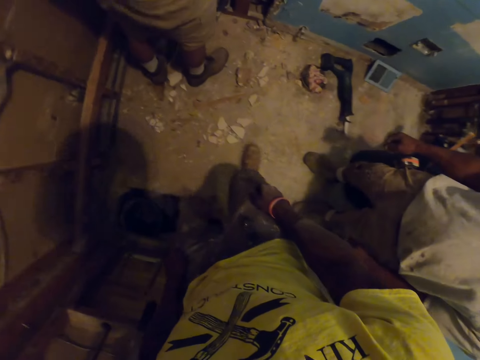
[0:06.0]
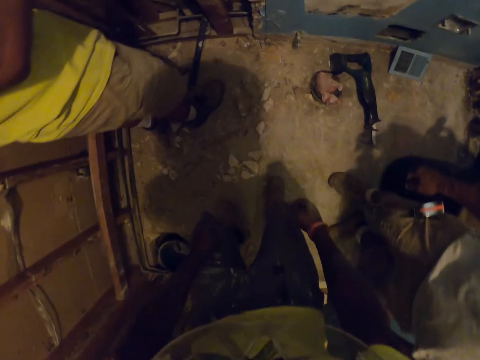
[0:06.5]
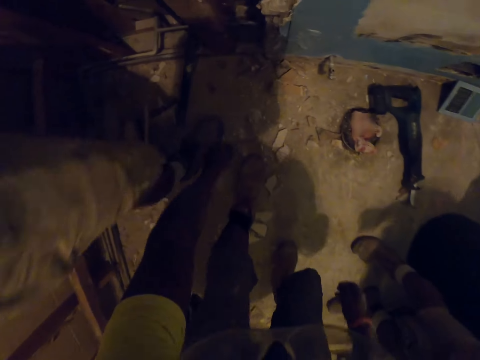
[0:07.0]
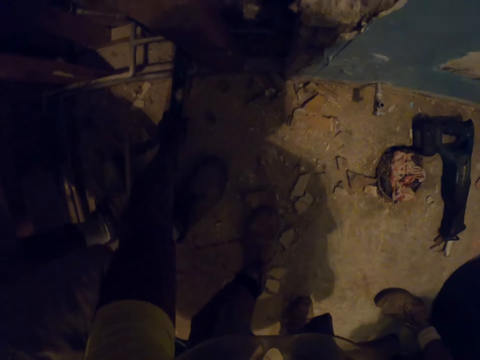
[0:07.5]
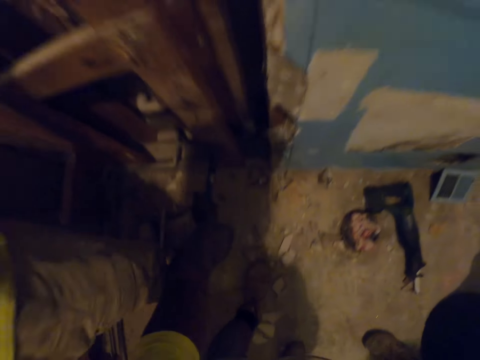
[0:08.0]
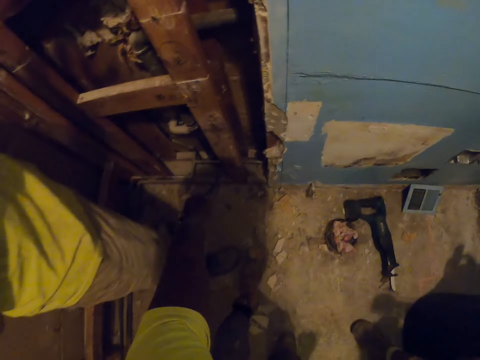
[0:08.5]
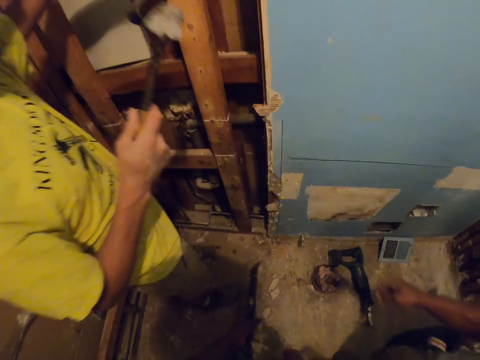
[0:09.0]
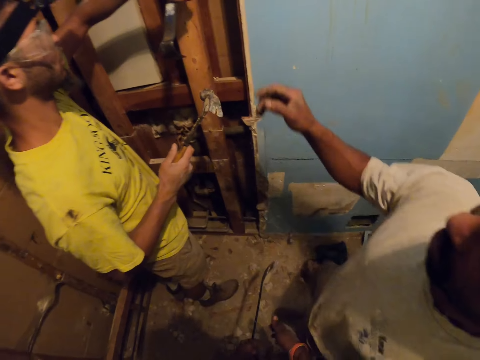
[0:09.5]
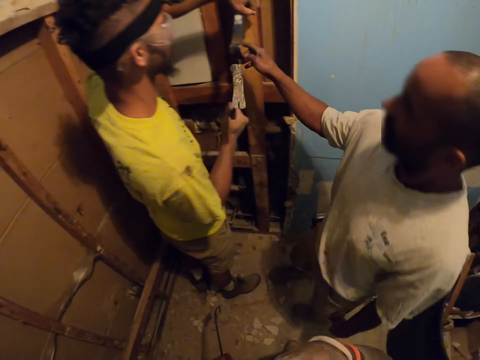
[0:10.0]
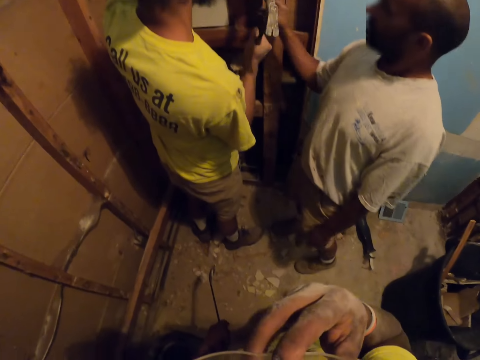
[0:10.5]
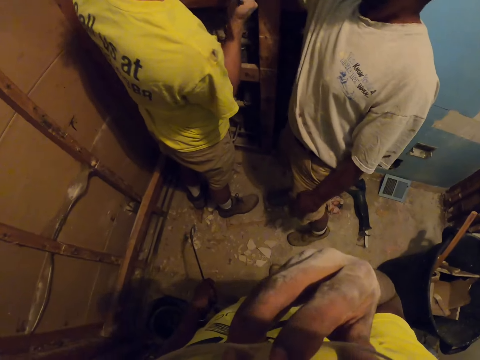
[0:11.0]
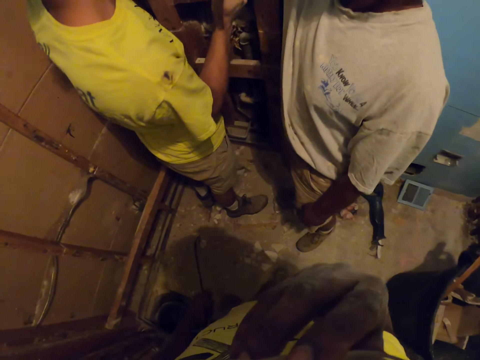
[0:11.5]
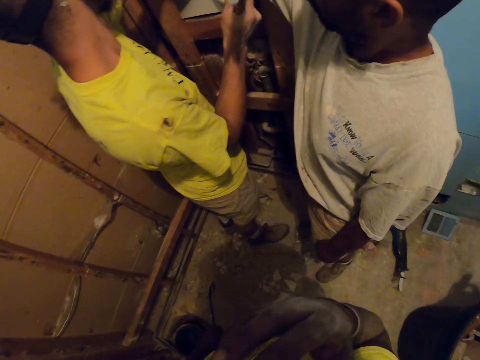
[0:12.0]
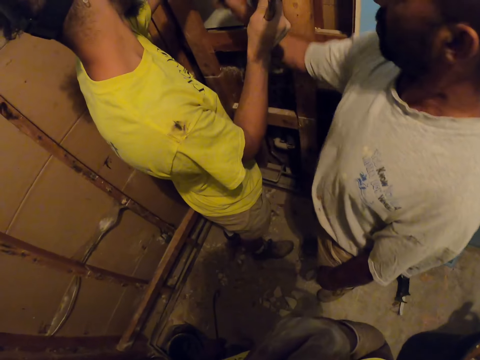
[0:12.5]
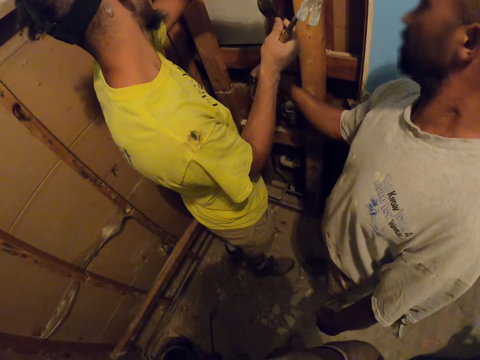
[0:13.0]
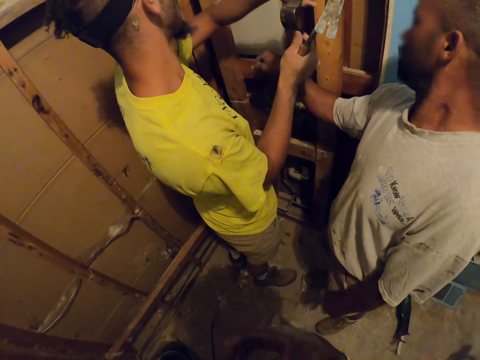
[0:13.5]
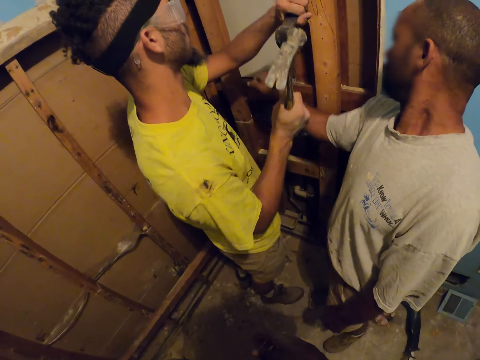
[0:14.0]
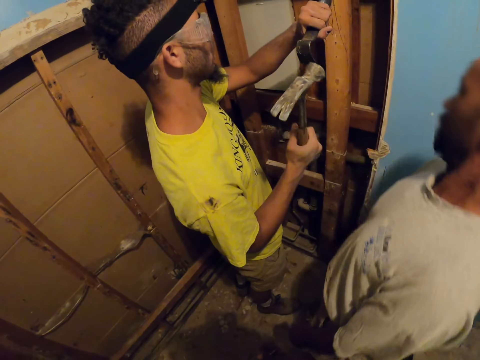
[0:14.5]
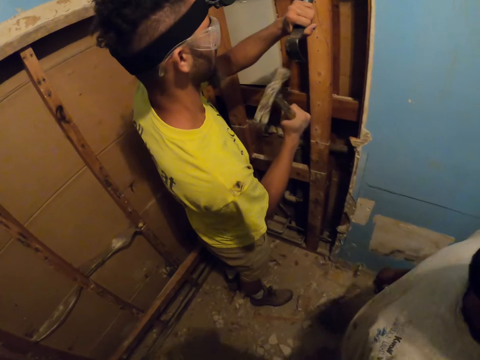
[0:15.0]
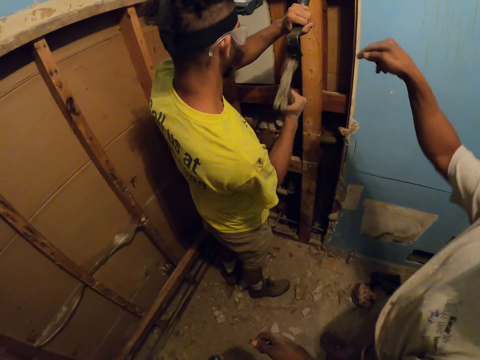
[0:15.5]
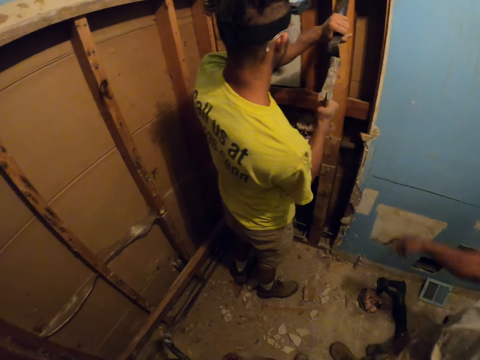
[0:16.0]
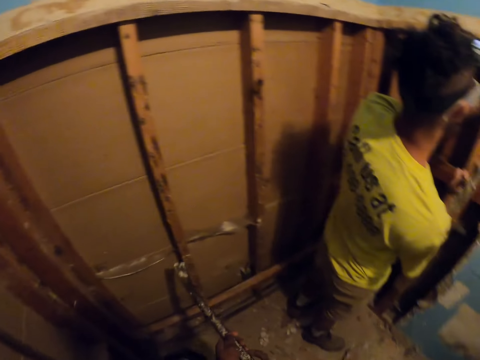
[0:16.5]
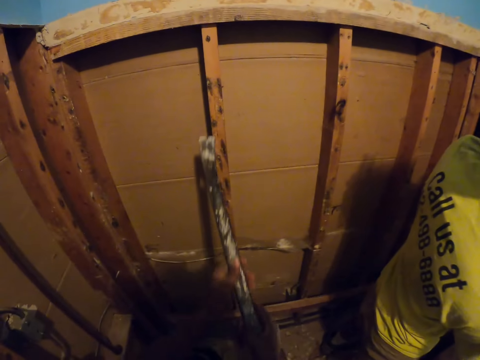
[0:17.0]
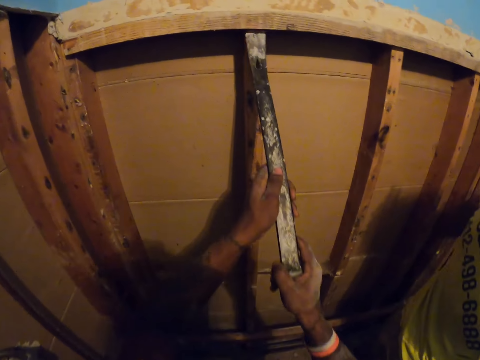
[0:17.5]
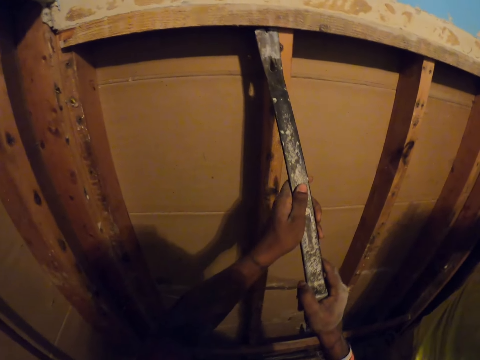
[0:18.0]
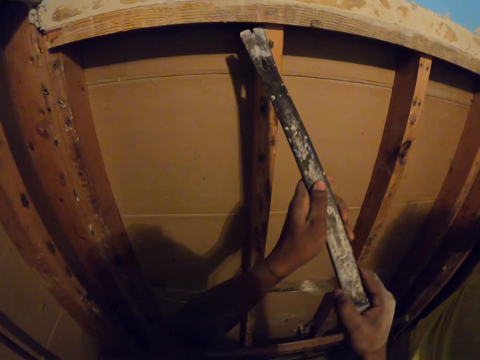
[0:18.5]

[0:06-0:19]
The camera wearer picks up a ripping bar or metal bar. They touch their face. A man holds a ripping bar to the wooden structure for a carpenter. The man interacts with the carpenter. The camera wearer looks at a person and another person. The carpenter hits the ripping bar to the wooden structure with a hammer. The camera wearer loosens a wood with the metal bar.

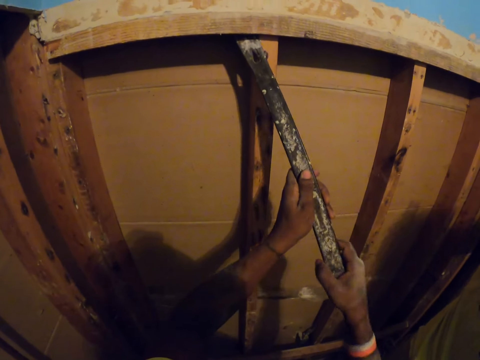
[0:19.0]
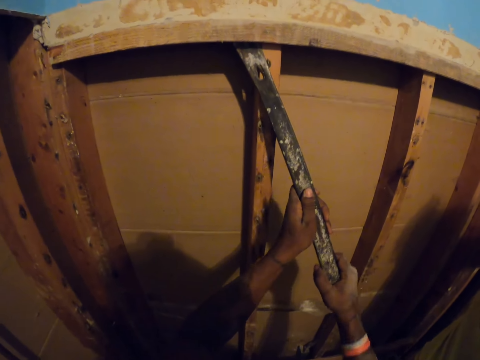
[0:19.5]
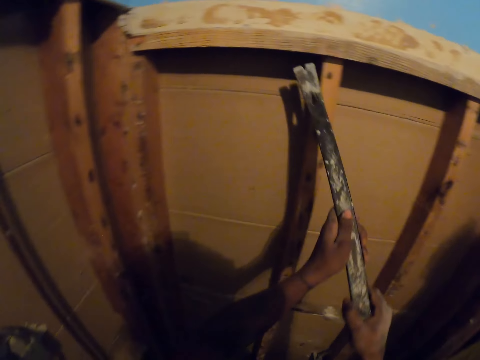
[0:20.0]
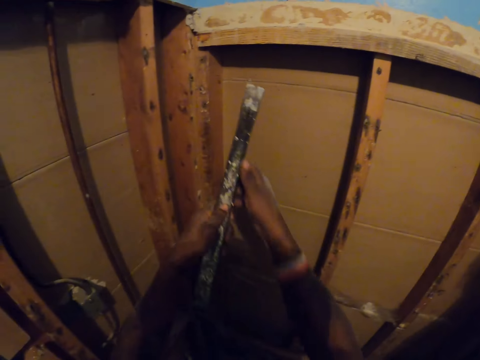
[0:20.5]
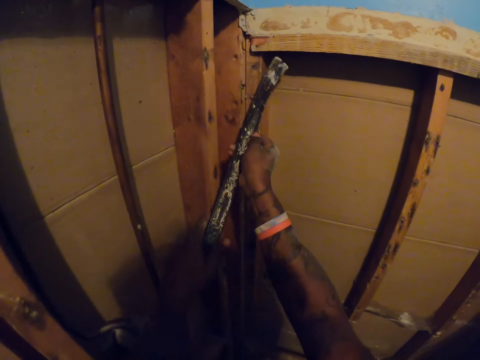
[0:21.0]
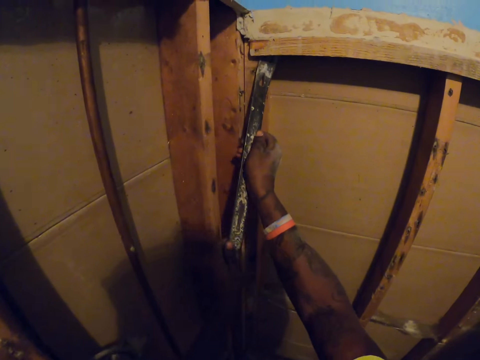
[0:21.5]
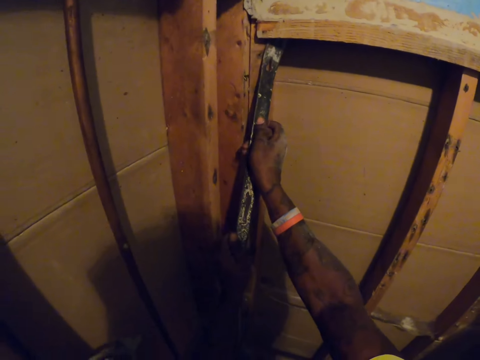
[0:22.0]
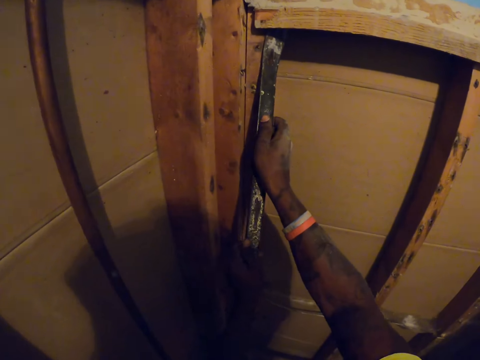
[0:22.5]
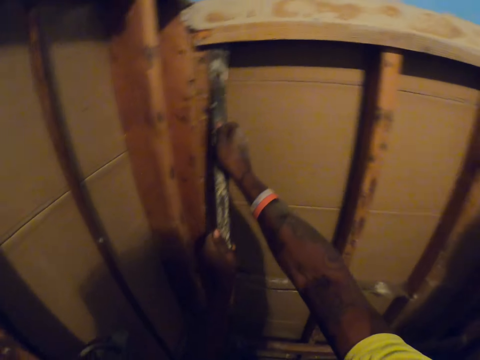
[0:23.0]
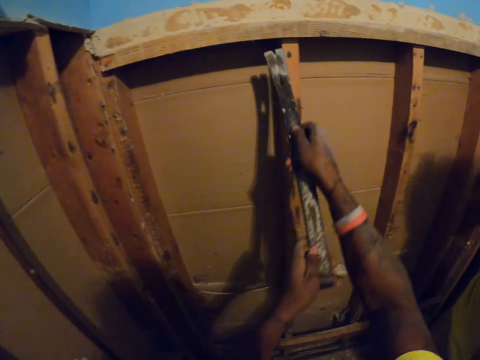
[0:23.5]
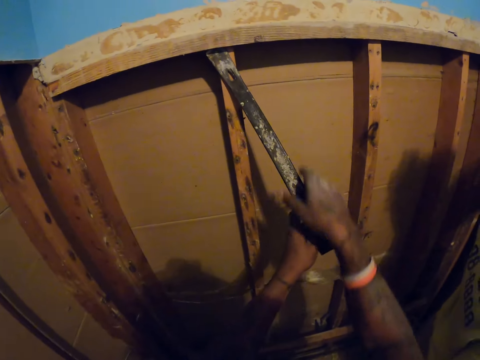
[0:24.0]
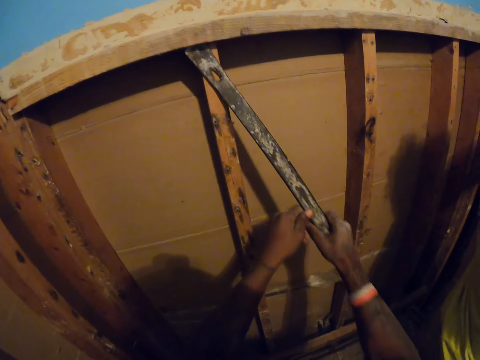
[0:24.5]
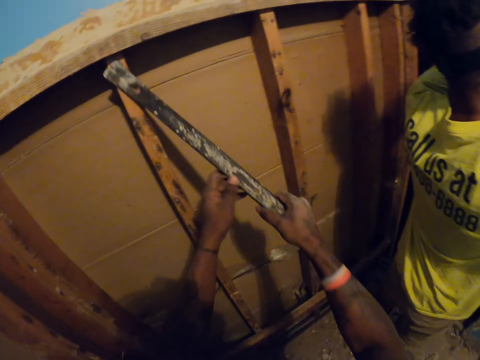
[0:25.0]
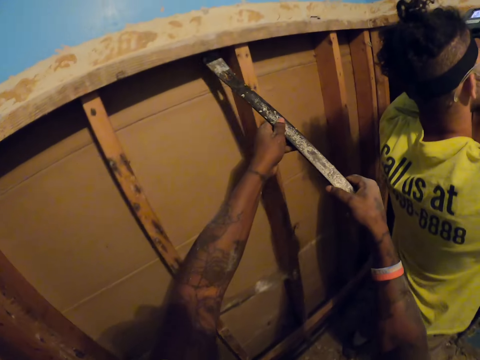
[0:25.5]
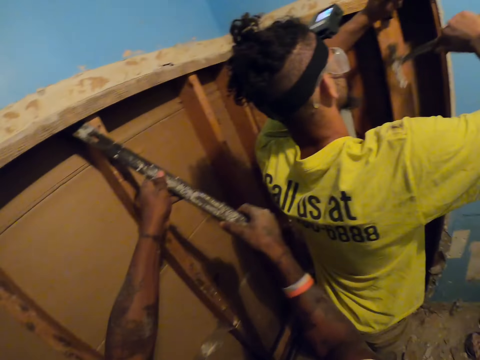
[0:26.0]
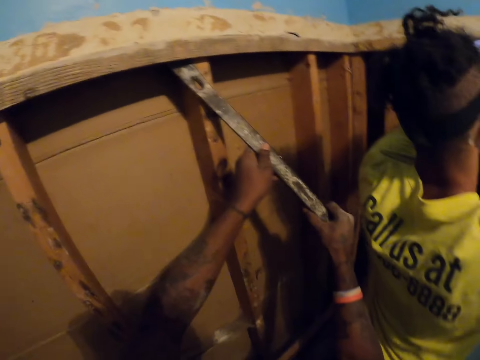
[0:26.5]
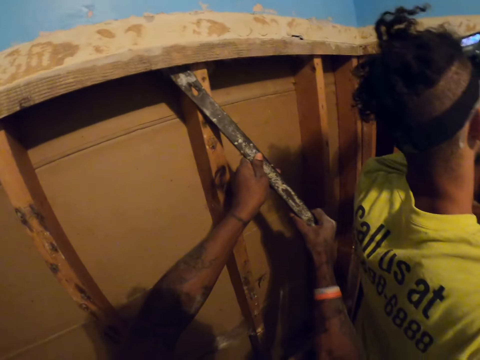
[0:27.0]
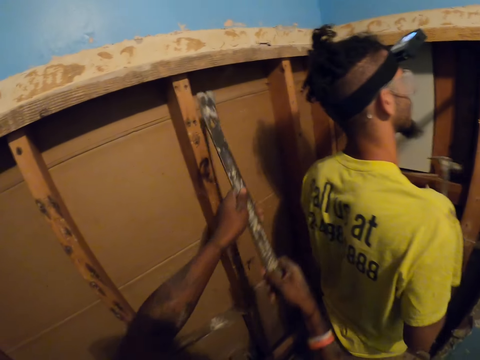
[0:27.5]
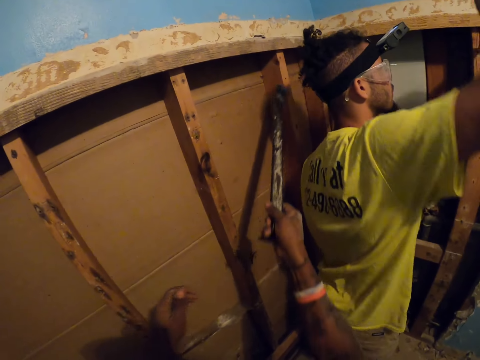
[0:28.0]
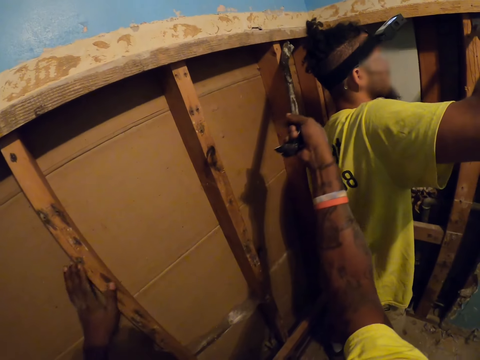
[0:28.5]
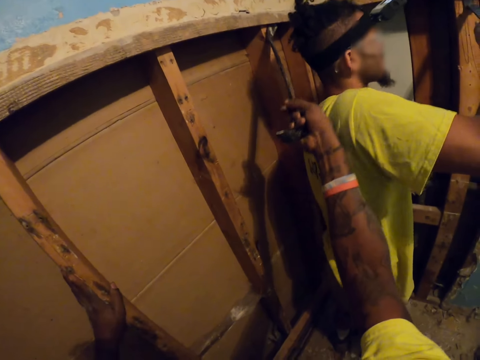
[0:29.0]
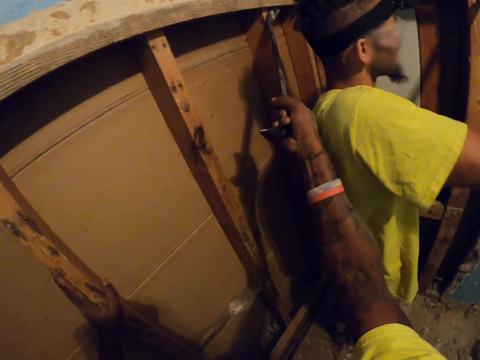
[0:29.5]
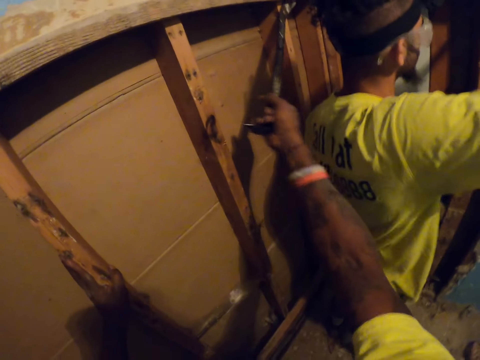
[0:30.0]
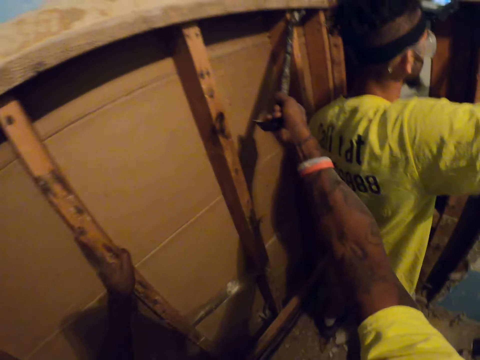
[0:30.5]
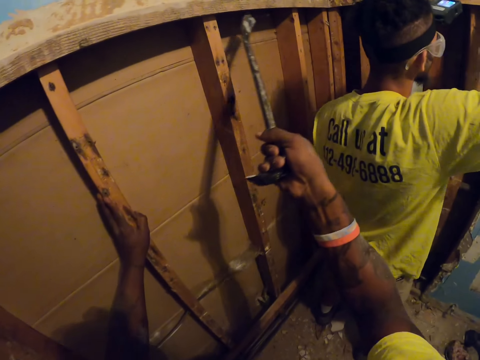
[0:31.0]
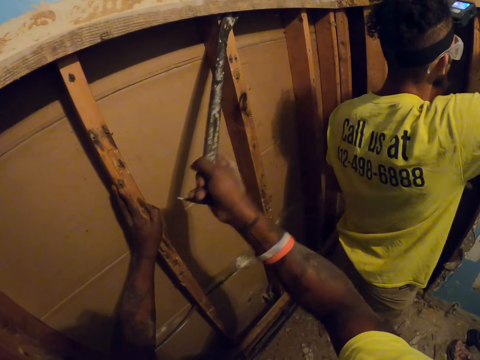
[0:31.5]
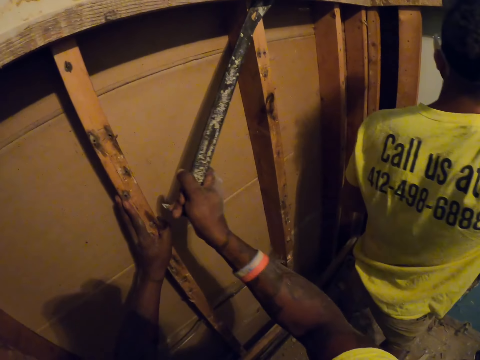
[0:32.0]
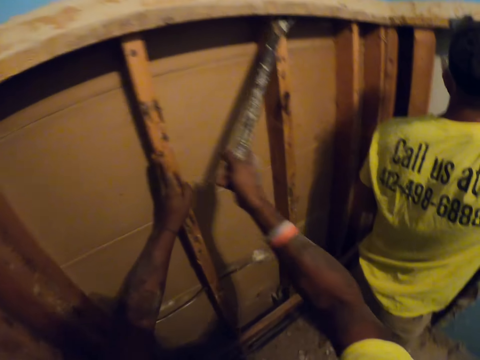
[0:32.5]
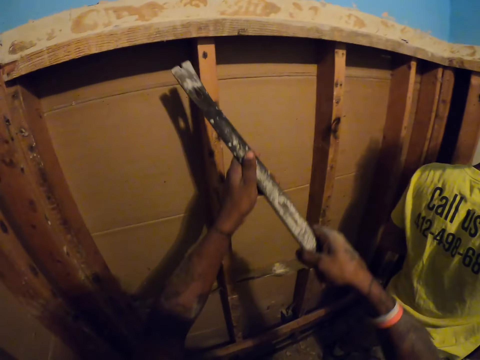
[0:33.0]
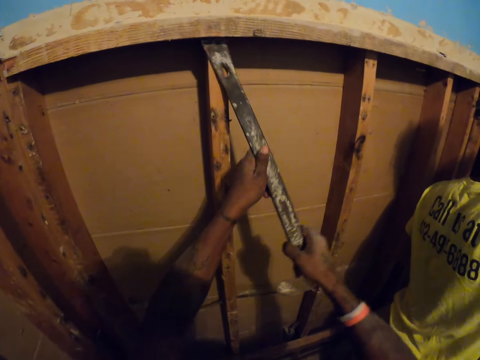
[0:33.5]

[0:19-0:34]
The camera wearer places the ripping bar in between a joint of woods in the wooden structure. They place the ripping bar in between another joint of woods in the wooden structure. They place the ripping bar in between the initial joint of woods in the wooden structure. They place the ripping bar in between a third joint of woods in the wooden structure. They try ripping a nail from a wood on the wooden structure with the ripping bar. They try ripping a nail from another wood on the wooden structure with the ripping bar.
